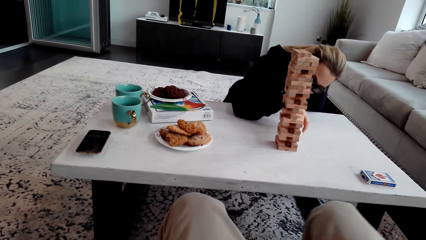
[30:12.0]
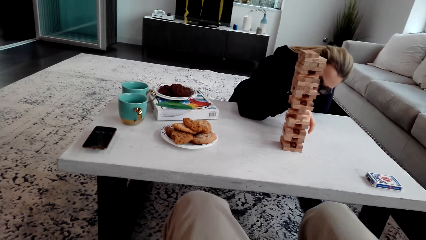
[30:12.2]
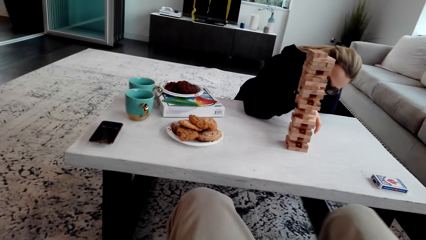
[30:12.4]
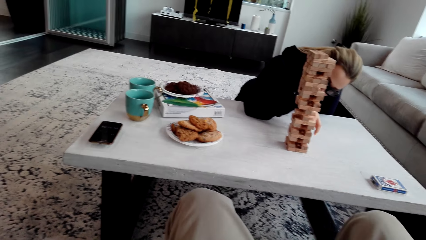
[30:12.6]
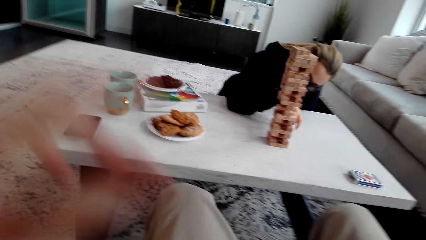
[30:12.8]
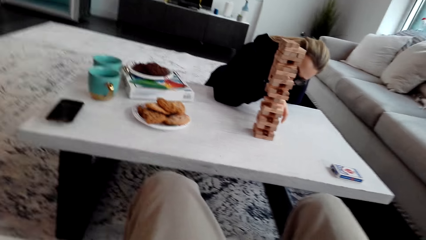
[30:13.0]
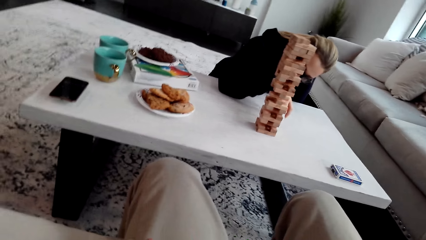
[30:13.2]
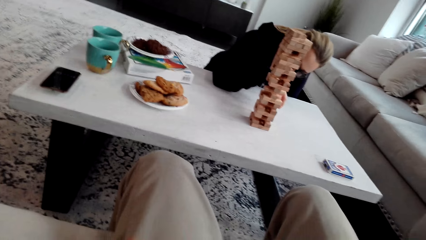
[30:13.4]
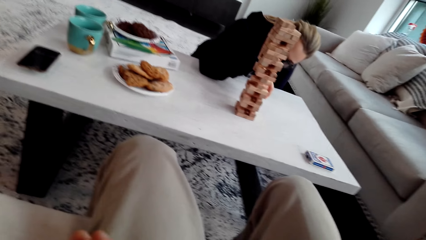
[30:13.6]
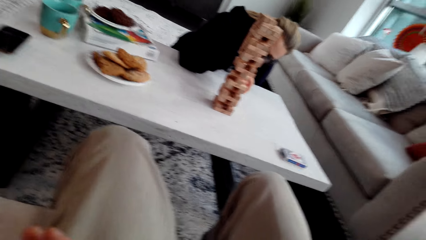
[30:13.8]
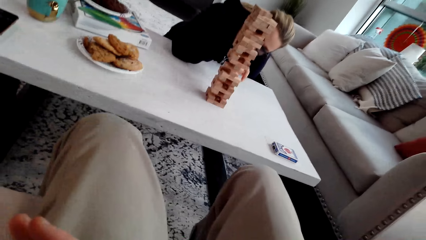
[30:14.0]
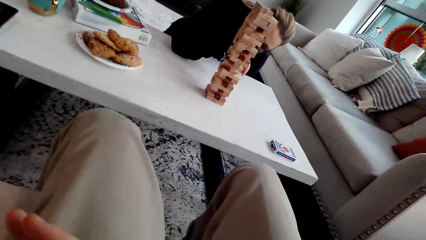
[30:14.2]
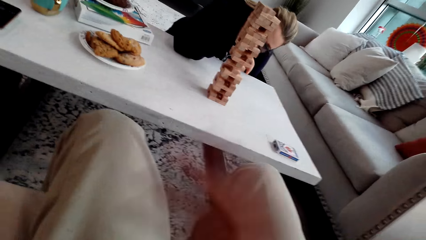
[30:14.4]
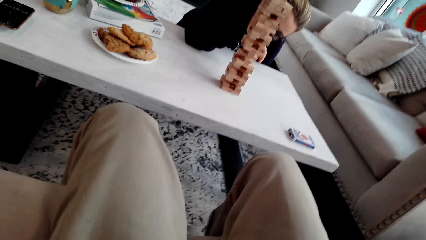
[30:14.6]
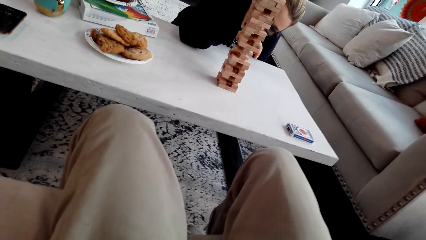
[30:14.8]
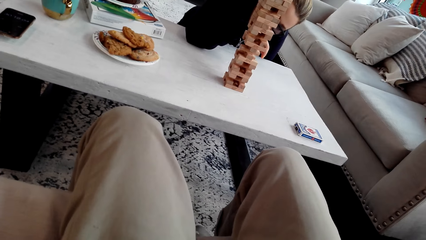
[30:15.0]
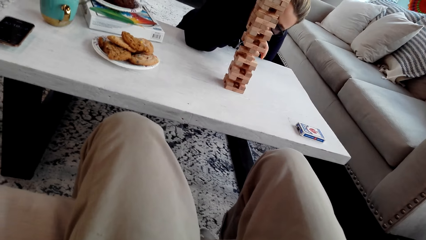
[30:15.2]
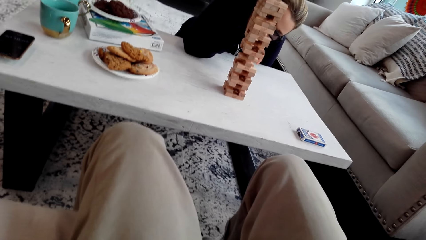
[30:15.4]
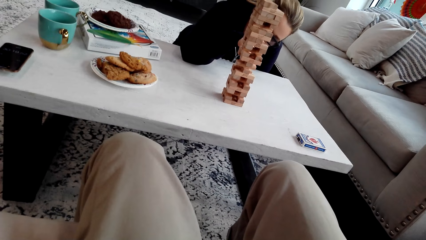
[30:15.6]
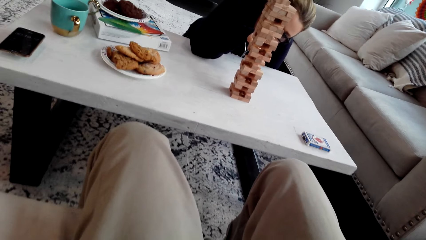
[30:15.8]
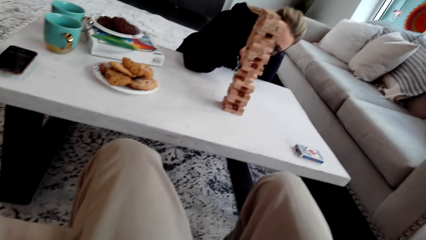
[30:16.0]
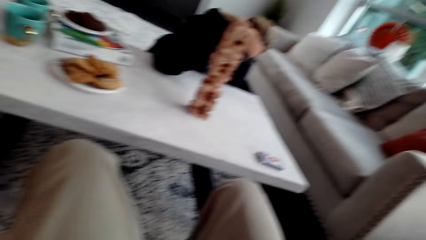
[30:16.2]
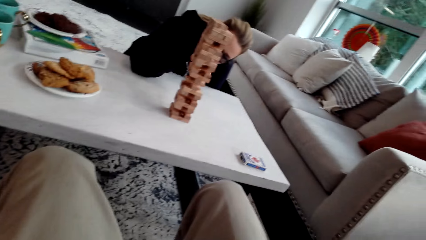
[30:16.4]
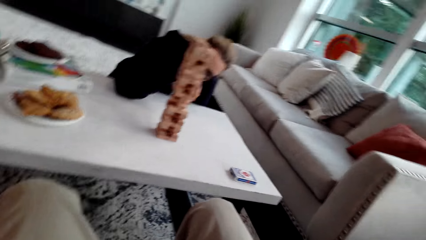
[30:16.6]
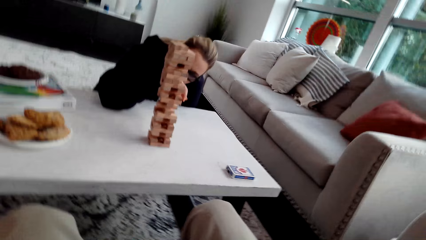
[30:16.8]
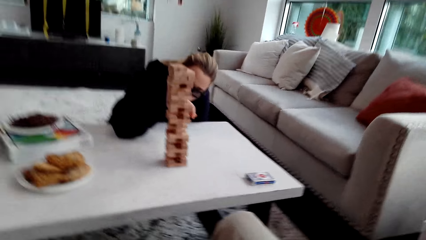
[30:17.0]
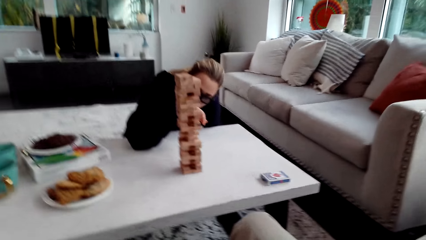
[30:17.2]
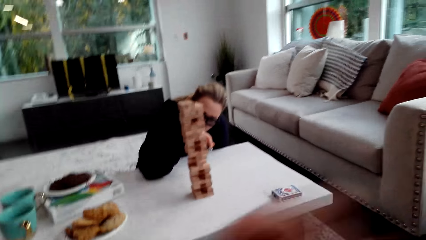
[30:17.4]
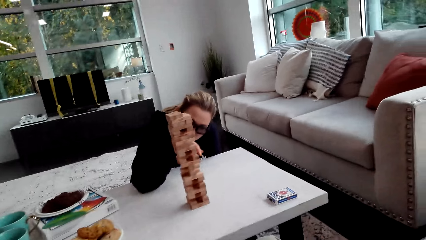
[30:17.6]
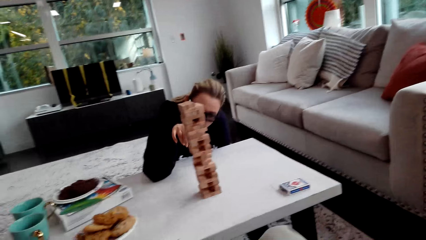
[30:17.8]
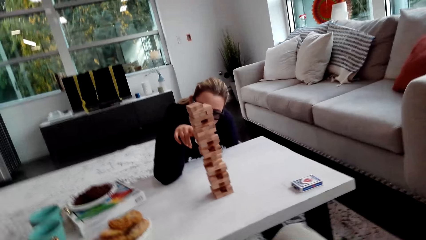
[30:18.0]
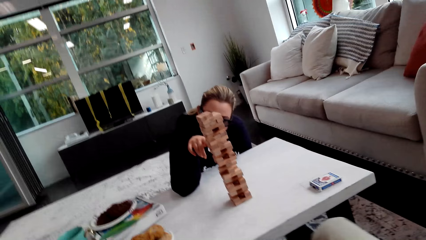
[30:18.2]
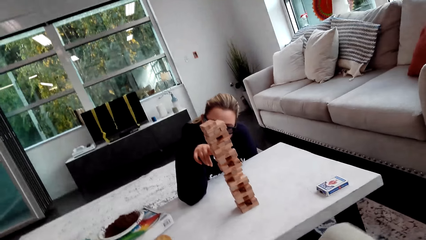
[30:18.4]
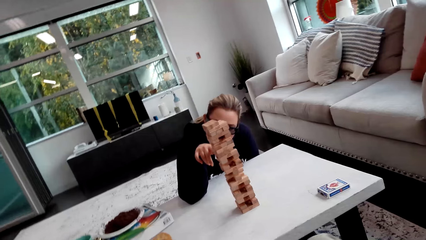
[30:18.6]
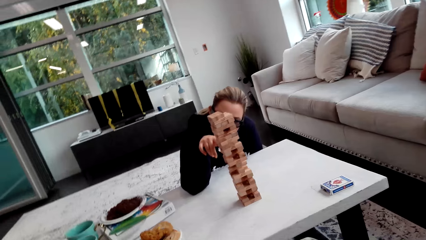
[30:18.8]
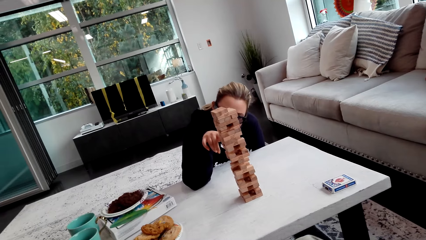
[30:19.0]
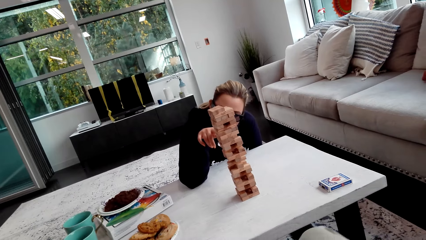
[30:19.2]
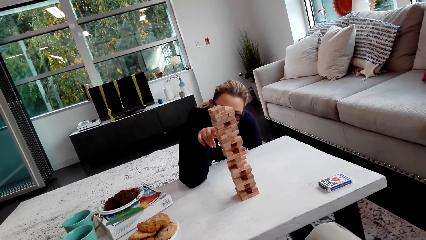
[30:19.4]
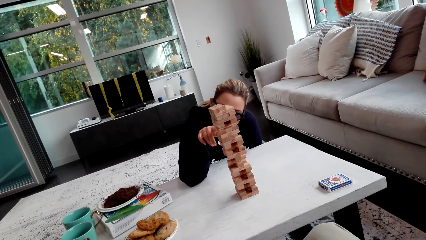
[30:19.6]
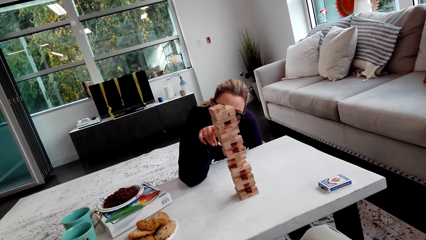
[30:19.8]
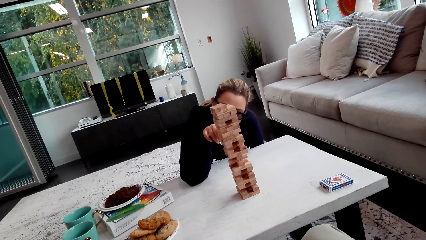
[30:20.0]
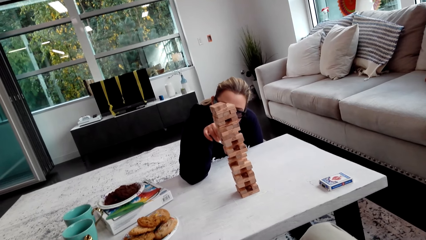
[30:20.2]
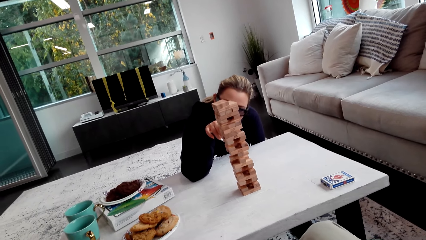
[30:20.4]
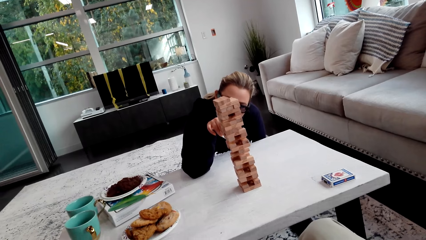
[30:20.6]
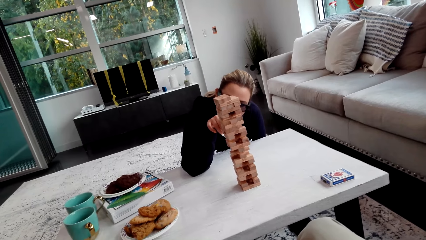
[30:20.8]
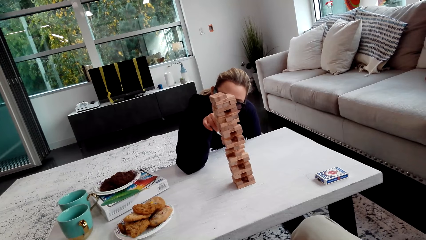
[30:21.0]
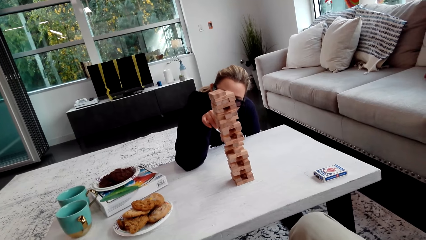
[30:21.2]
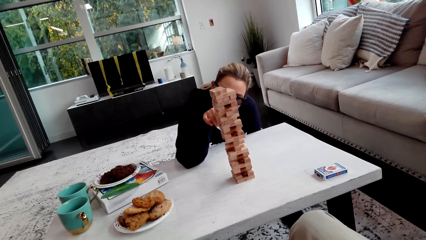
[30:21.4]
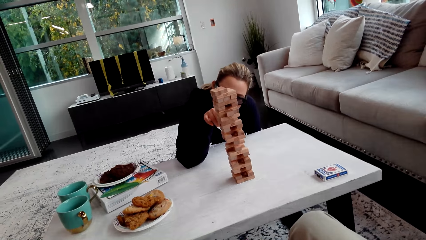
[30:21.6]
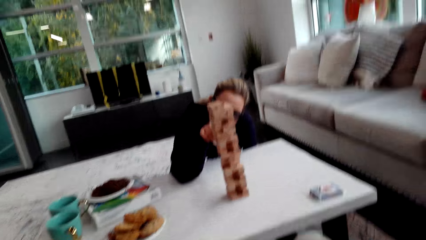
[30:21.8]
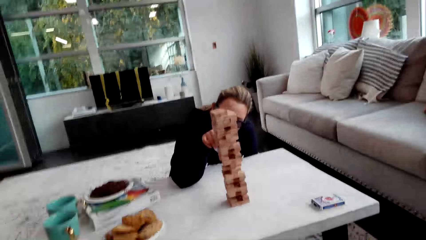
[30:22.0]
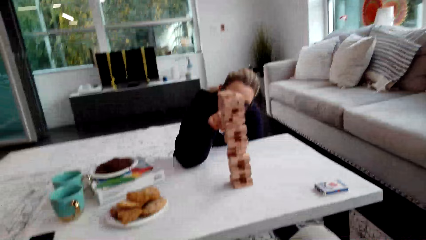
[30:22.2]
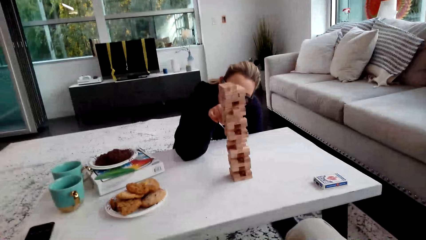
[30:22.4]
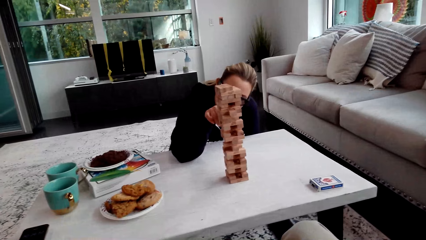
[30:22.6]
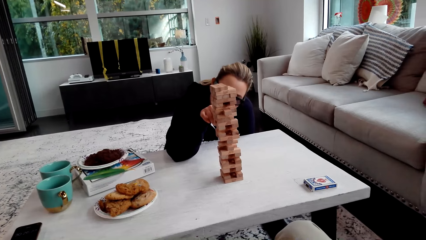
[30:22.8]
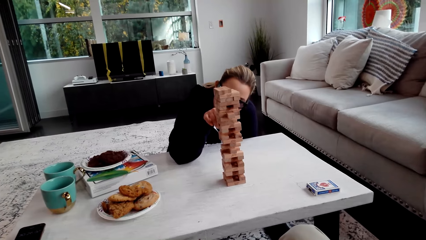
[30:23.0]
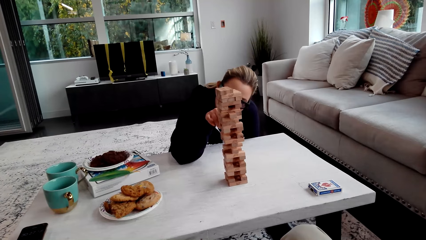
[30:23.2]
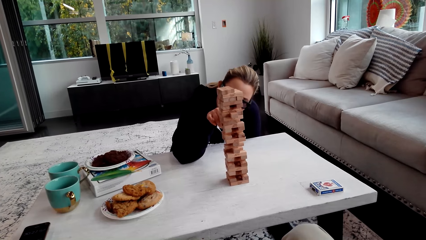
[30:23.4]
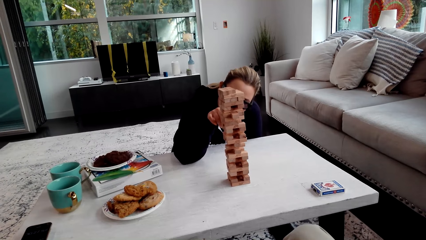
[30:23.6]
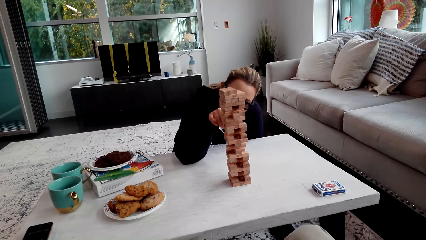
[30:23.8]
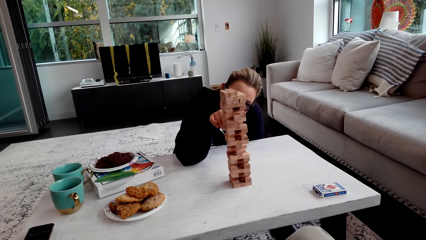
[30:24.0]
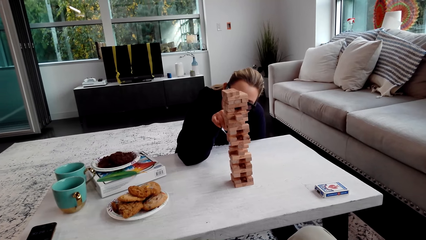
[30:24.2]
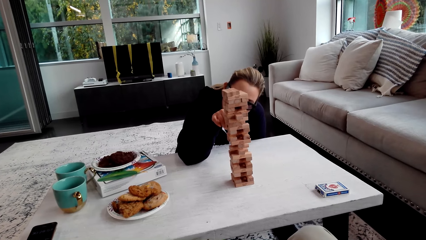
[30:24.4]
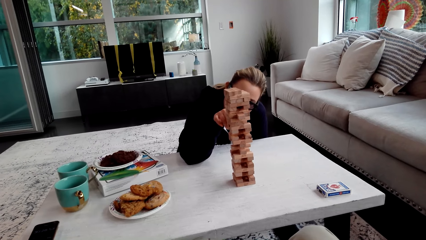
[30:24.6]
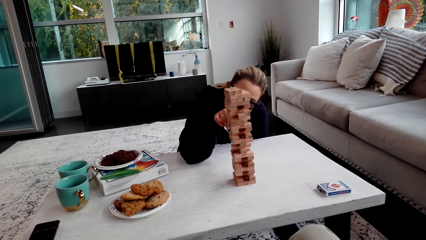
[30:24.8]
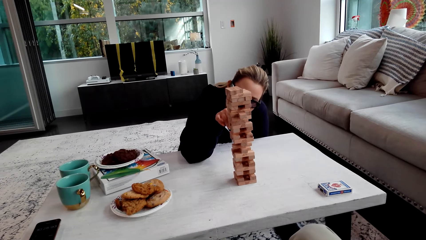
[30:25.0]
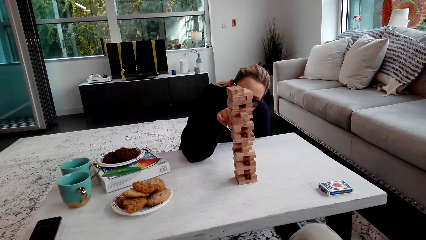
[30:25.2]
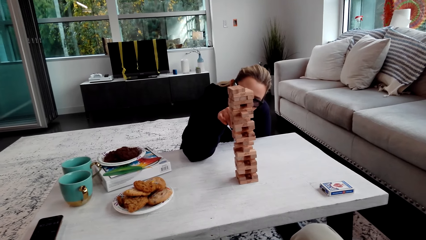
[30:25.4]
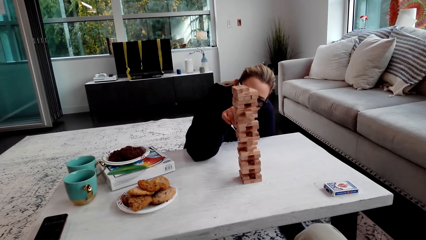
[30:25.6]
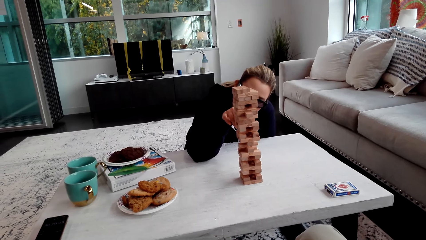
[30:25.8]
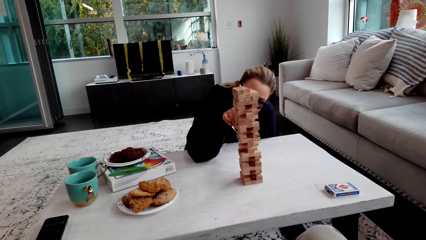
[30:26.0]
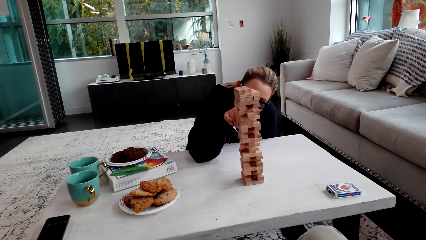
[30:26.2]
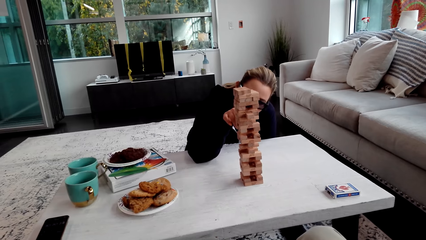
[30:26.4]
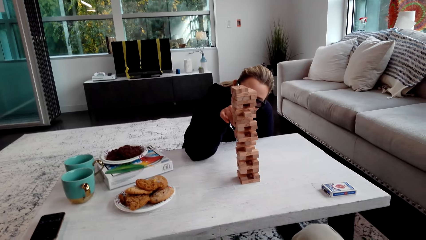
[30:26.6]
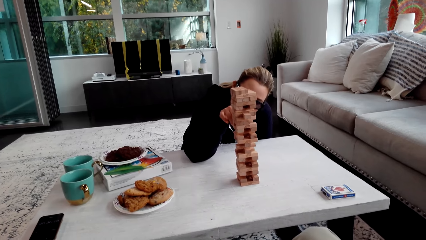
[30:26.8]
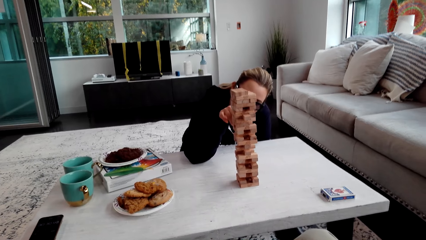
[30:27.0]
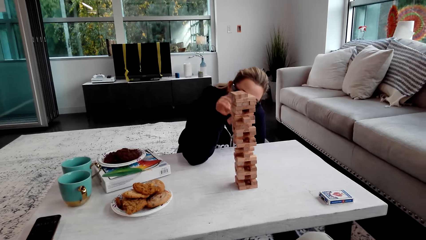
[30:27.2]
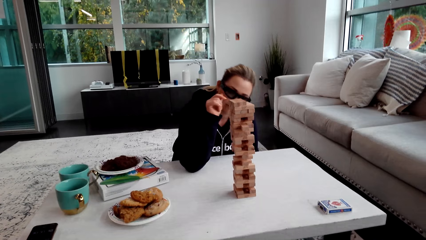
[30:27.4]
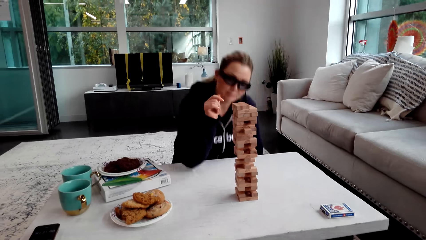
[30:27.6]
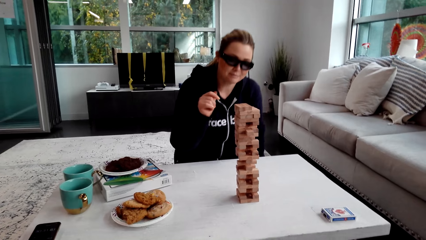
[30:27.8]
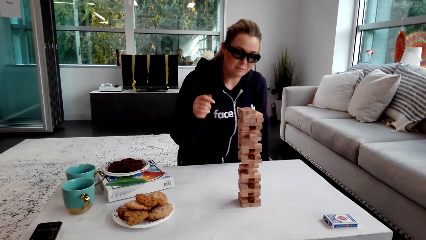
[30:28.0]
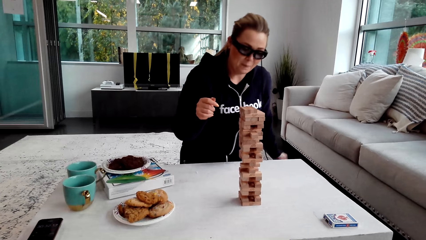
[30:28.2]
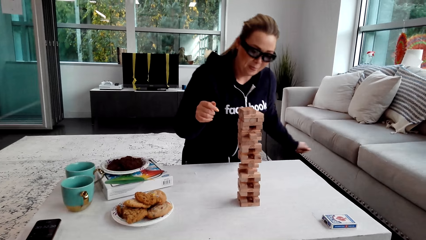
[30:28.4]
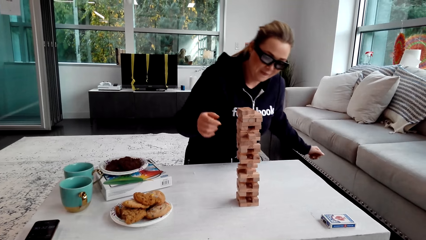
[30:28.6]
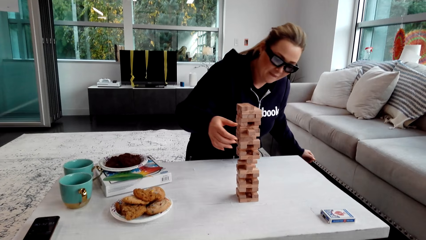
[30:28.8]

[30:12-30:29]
A woman touches the wooden jenga piece with her right hand finger. The woman removes a piece of the jenga block. She plays. The camera wearer looks at the jenga. The woman touches the wooden jenga piece with her right hand finger. The camera wearer looks at the jenga. The woman touches the wooden jenga piece with her right hand finger. The camera wearer talks to the woman. The woman plays.
